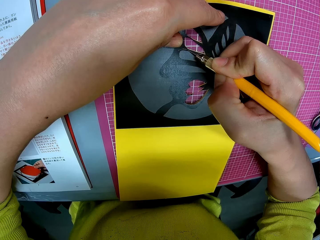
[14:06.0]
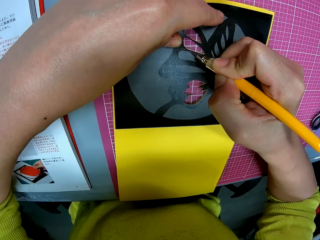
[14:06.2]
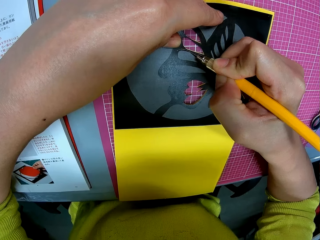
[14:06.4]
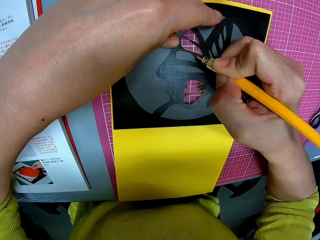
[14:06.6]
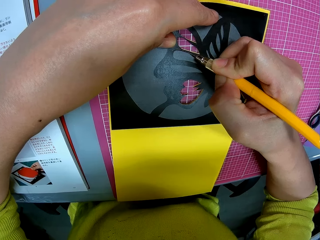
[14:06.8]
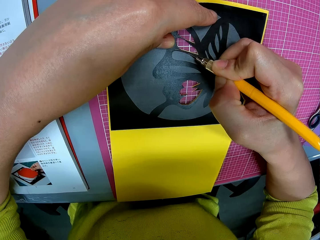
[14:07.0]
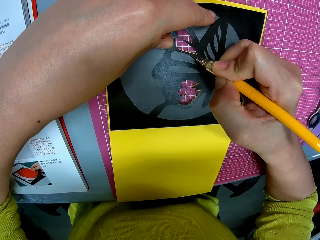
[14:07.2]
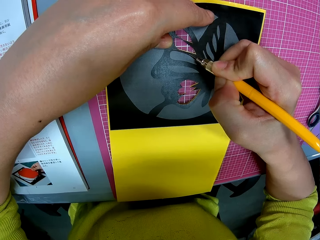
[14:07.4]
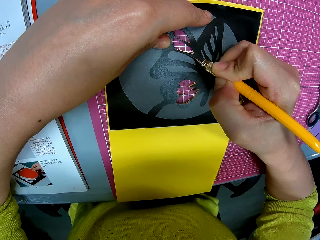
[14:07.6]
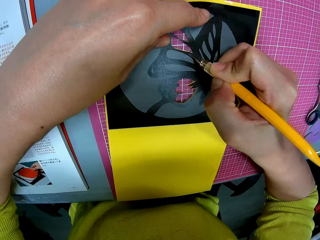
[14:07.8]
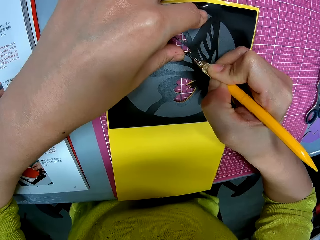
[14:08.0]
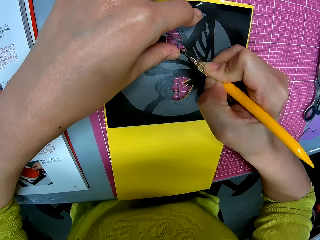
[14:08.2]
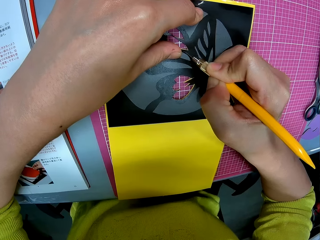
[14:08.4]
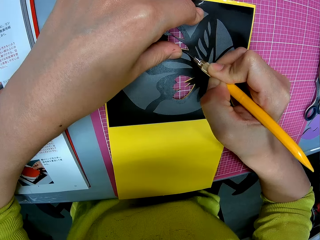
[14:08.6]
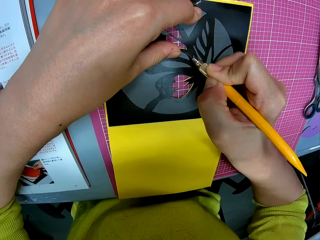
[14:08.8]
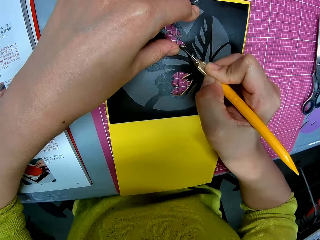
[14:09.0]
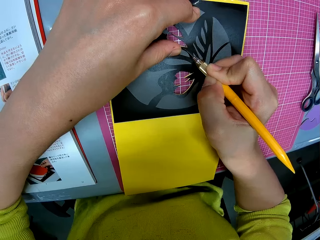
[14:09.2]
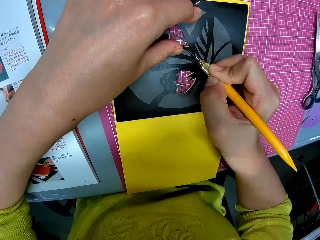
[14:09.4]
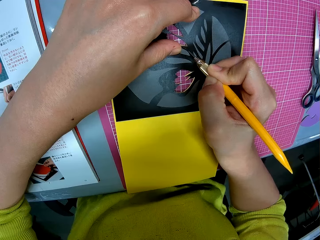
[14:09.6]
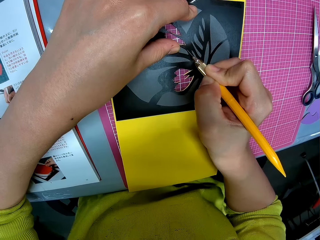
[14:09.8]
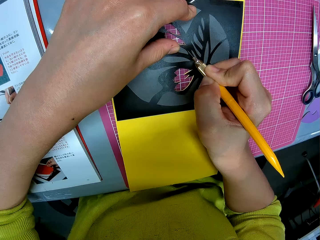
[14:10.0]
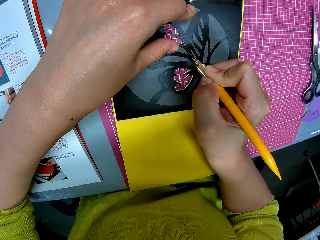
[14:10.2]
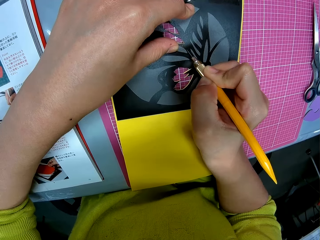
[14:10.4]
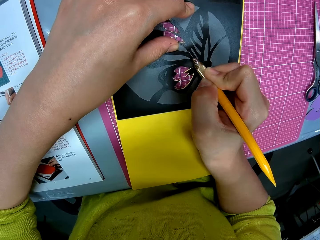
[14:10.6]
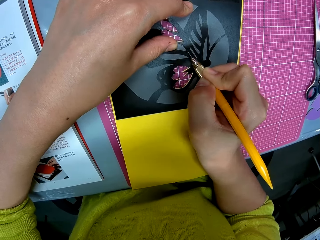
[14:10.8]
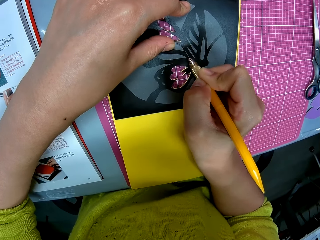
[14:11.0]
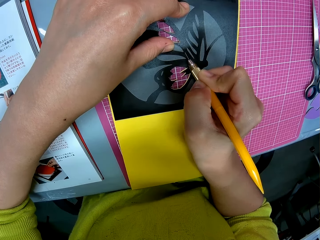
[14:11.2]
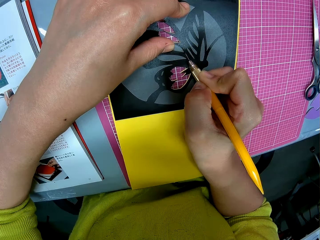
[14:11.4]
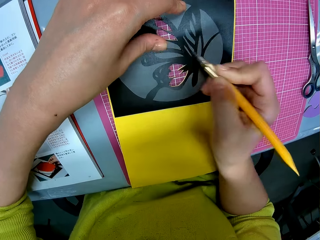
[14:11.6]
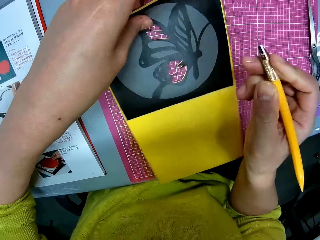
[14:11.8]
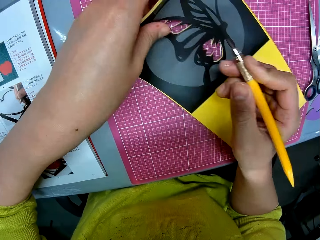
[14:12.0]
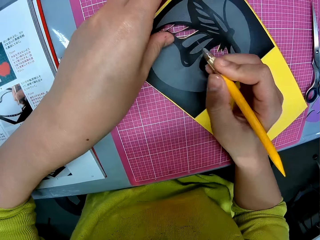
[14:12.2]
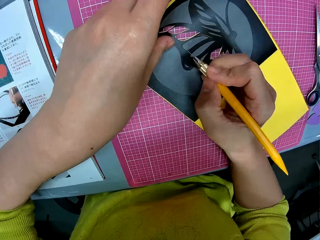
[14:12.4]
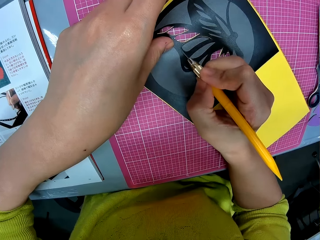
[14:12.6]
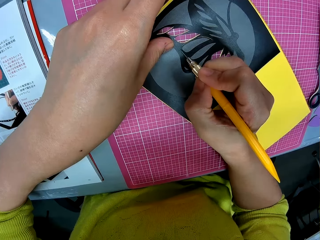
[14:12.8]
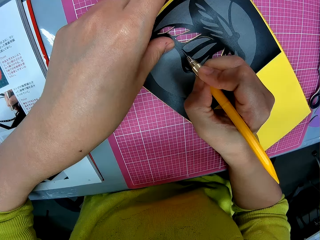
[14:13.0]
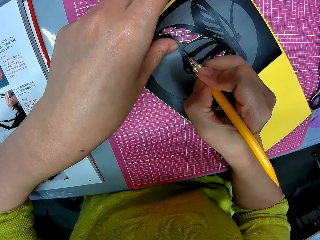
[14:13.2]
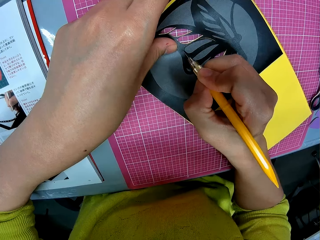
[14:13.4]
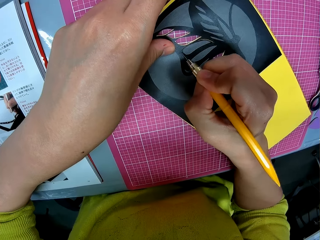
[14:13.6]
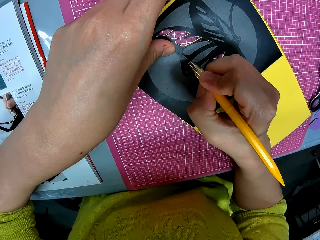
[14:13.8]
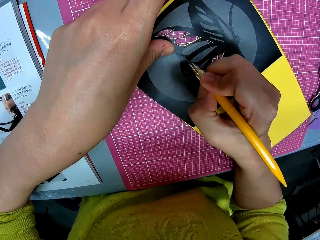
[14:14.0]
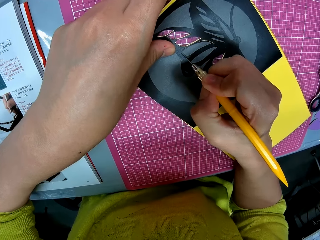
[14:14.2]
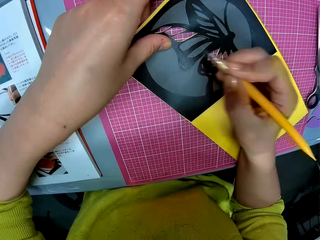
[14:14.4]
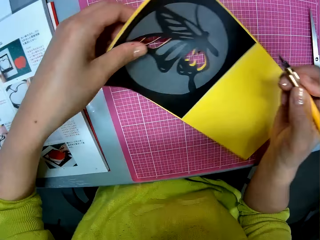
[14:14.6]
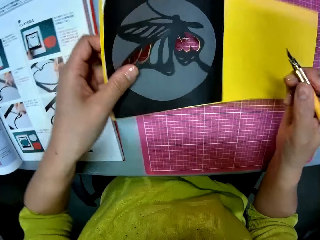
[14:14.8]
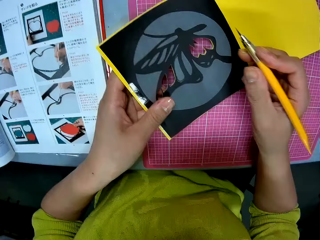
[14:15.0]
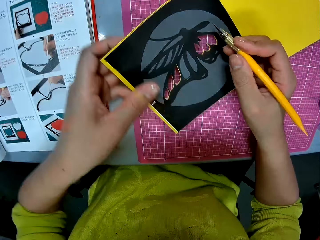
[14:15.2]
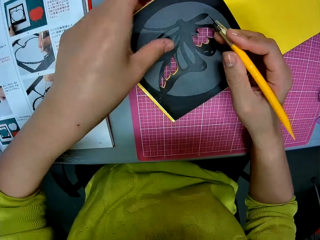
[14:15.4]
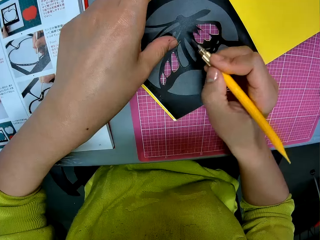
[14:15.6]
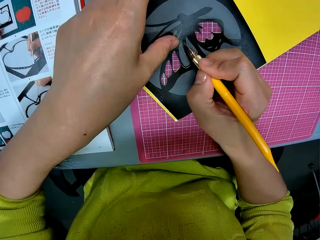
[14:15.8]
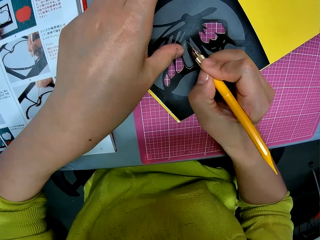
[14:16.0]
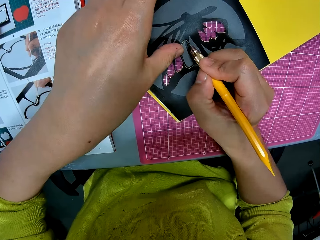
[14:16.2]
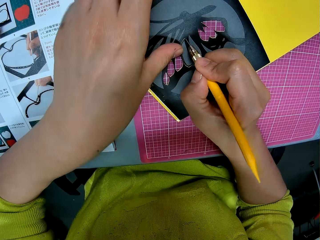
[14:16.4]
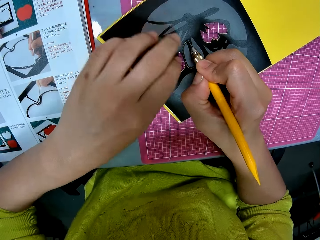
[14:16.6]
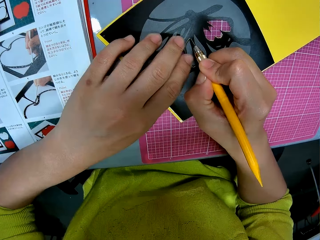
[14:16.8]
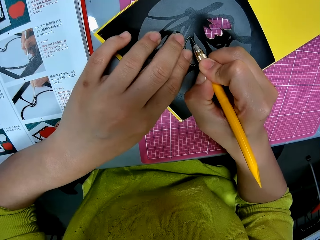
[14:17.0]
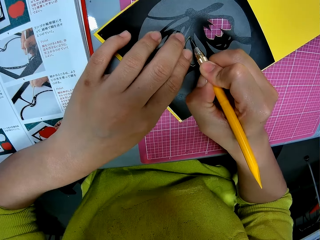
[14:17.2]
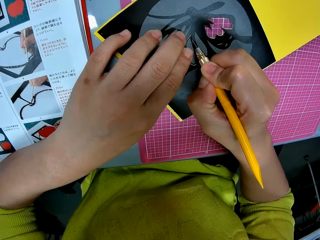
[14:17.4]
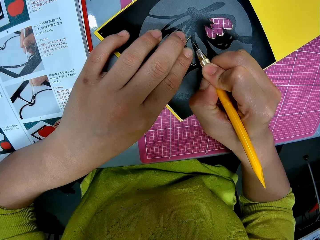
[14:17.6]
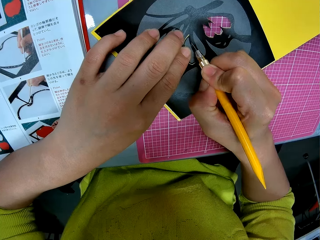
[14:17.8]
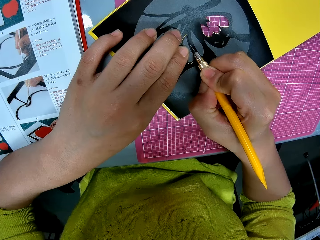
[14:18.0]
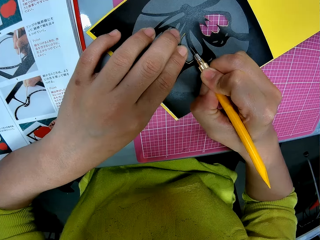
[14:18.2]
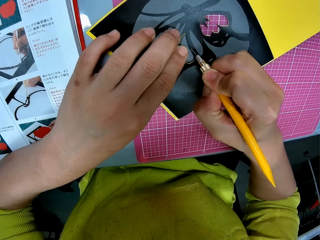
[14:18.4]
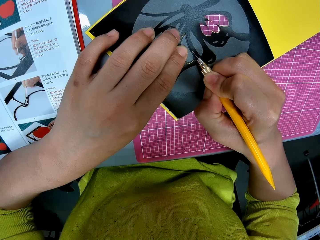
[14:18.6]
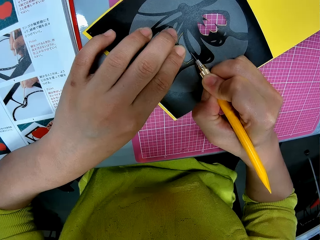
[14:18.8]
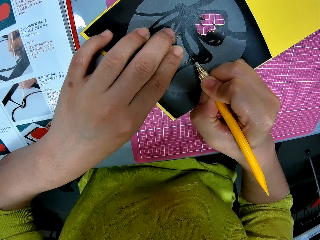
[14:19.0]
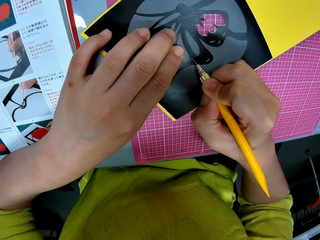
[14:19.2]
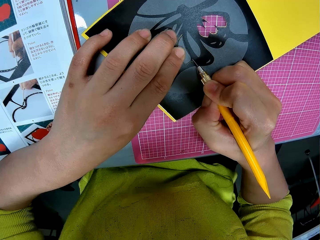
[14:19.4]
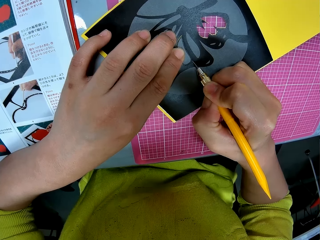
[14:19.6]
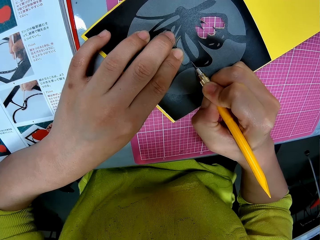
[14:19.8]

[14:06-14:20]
The camera wearer turns the paper. She adjusts the papercraft with her left hand. She cuts out the butterfly print on the papercraft with the craft knife in her right hand on the cutting mat on the table. She turns the paper. She adjusts the papercraft with her left hand. She cuts out the butterfly print on the papercraft with the craft knife in her right hand on the cutting mat on the table.

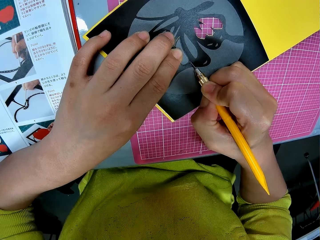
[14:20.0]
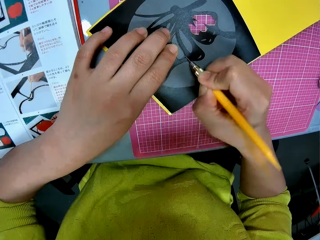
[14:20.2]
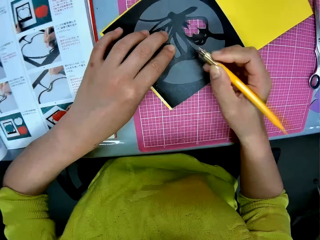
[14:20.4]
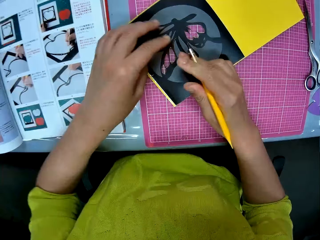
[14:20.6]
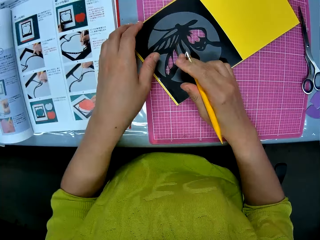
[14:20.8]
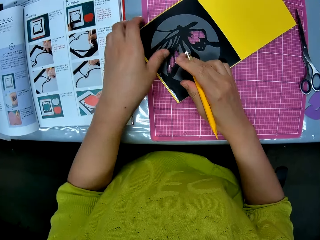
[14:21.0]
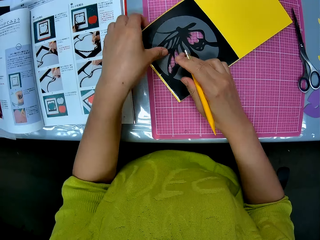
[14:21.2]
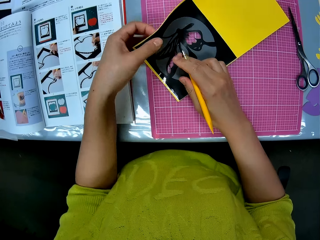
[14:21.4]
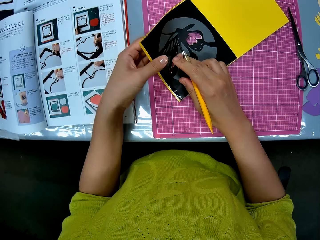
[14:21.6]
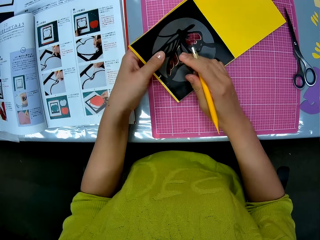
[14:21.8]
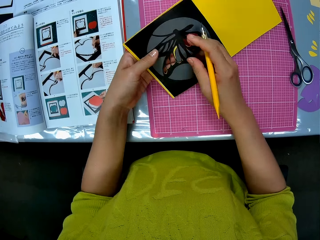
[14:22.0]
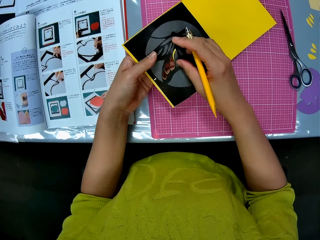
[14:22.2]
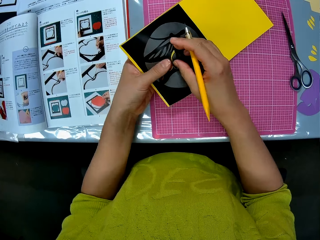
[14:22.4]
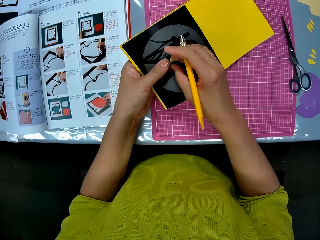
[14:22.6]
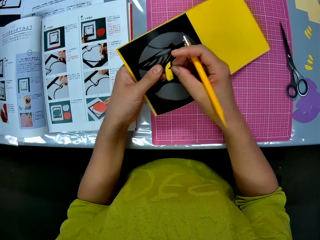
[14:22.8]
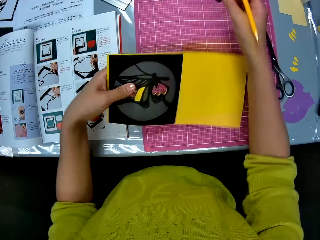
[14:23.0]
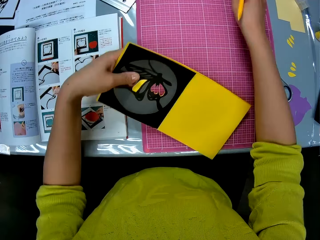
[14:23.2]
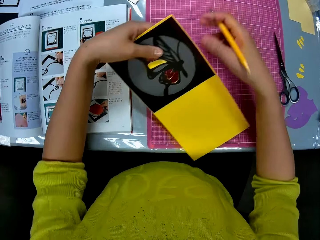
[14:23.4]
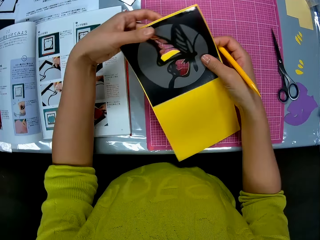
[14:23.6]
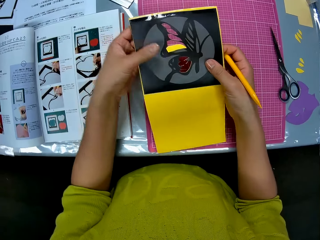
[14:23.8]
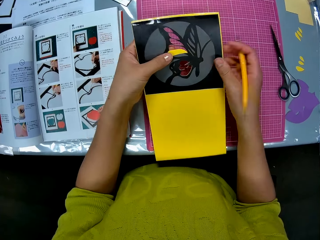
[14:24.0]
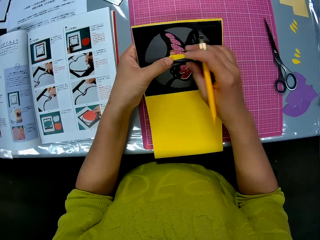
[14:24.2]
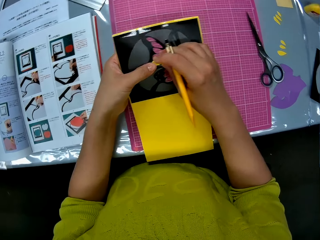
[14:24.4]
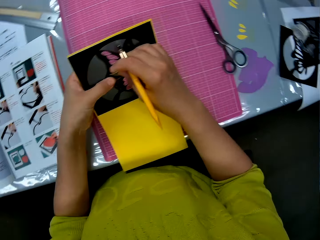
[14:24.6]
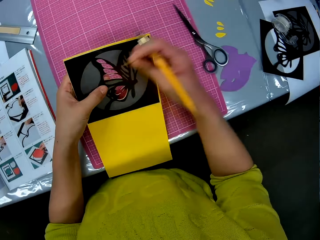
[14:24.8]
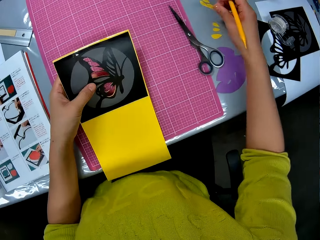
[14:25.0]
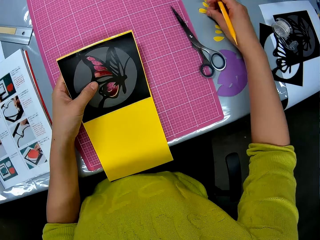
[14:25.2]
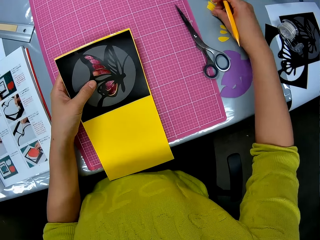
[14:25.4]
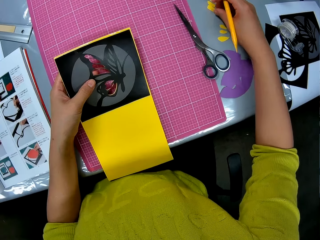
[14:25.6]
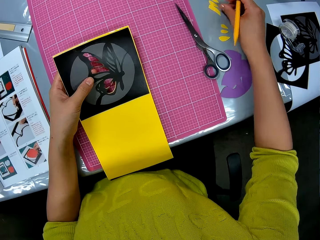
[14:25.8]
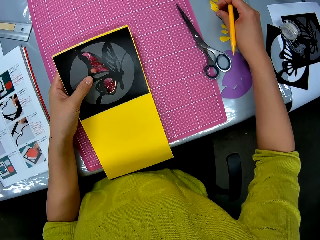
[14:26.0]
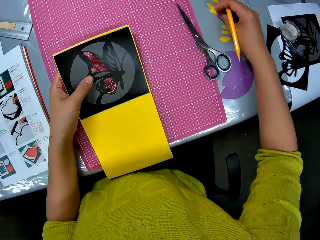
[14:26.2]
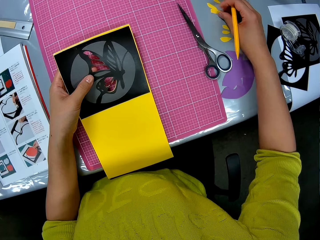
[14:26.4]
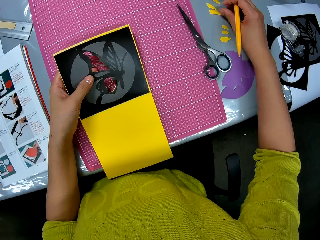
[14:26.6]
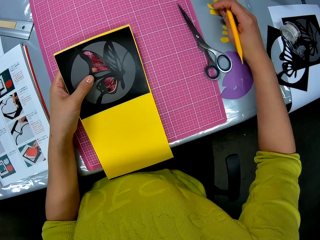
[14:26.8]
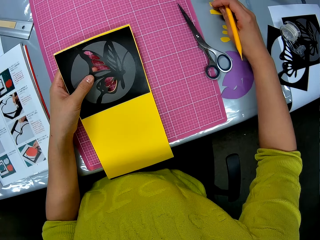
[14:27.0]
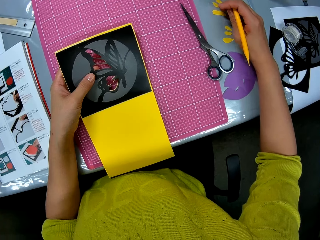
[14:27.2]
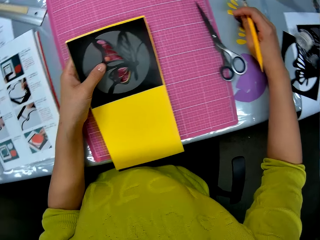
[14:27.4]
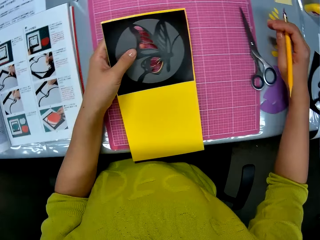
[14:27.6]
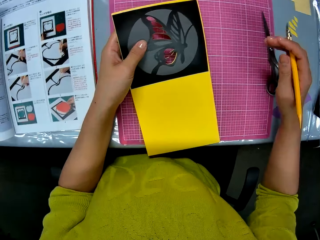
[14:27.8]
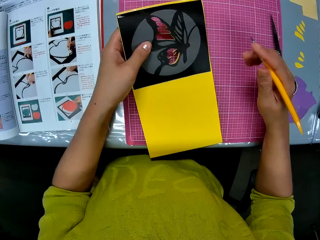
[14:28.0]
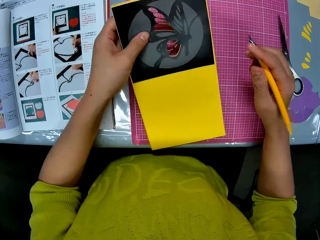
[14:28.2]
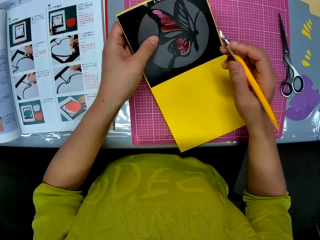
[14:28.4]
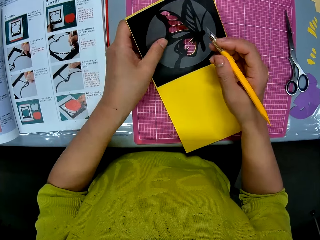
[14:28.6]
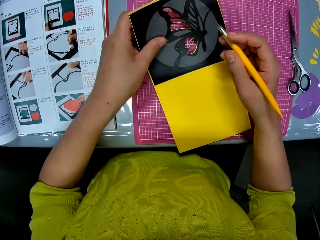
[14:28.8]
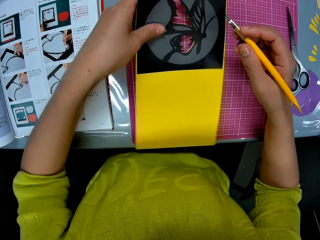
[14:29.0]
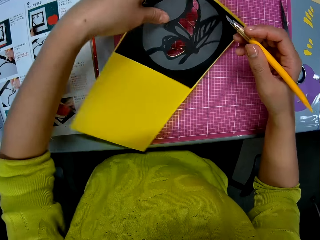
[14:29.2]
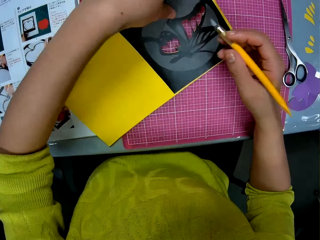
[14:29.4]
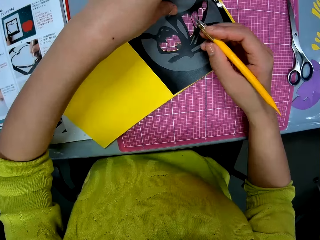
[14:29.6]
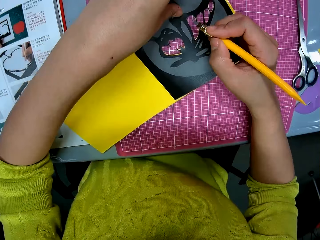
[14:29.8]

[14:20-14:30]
The camera wearer removes the cut piece from the papercraft with her right hand. She puts a black piece on the cutting mat on the table. She turns the paper. She removes the cut piece from the papercraft with her right hand. She puts a yellow piece on the table. She turns the paper.
